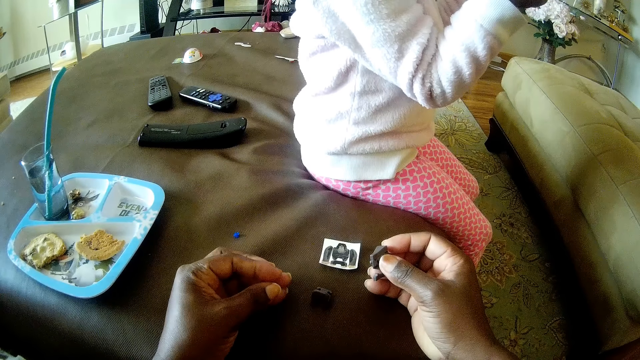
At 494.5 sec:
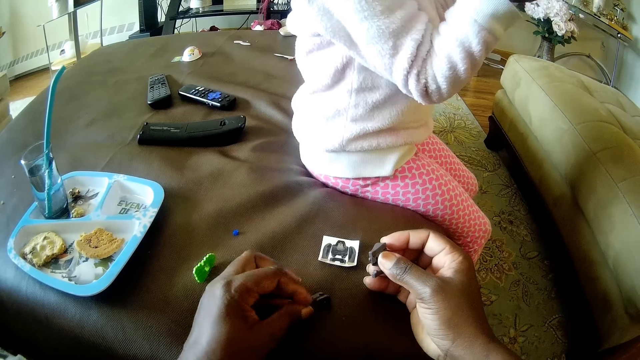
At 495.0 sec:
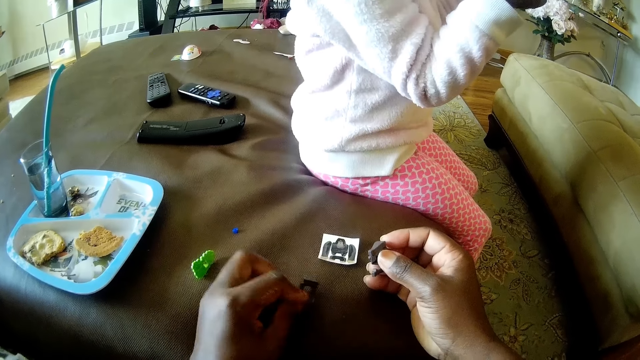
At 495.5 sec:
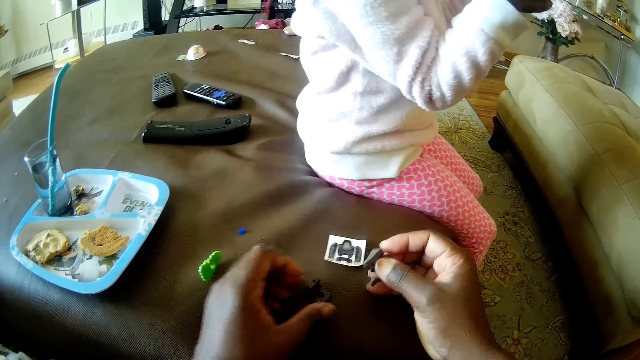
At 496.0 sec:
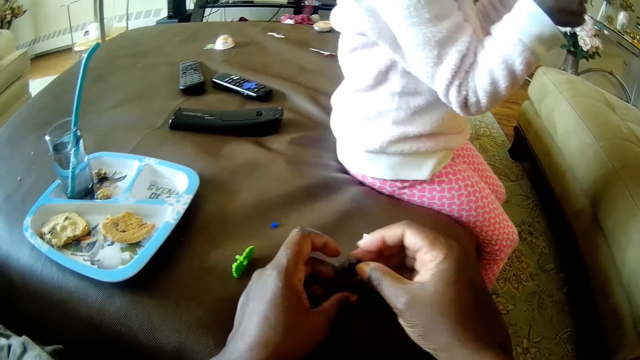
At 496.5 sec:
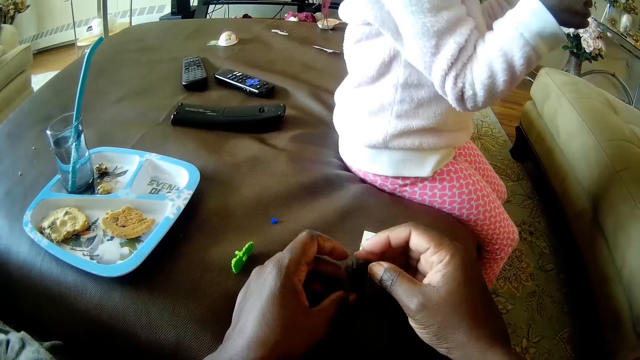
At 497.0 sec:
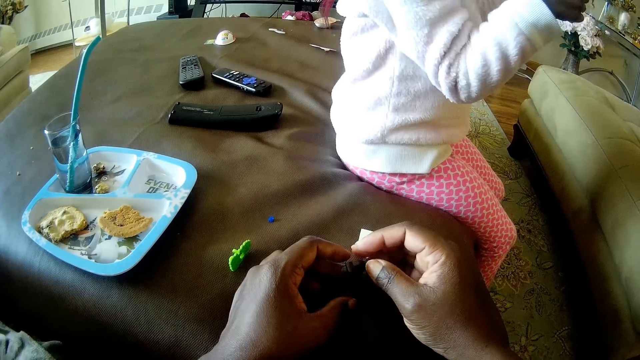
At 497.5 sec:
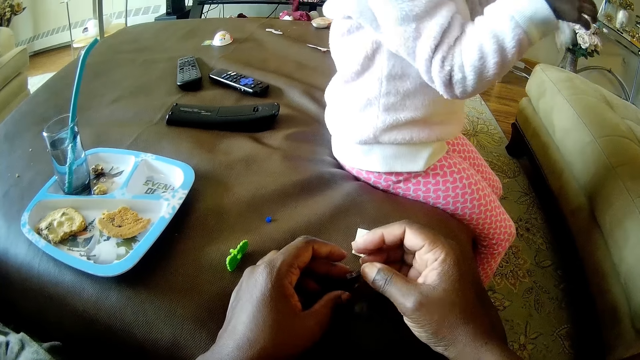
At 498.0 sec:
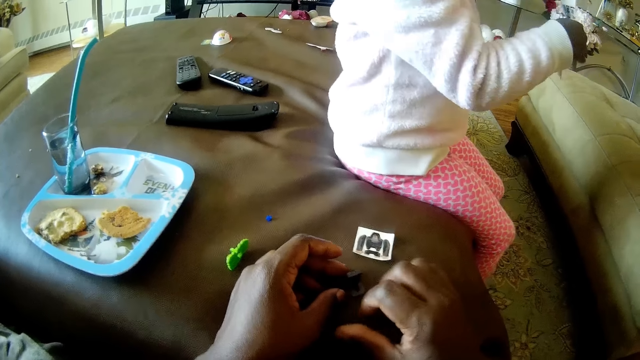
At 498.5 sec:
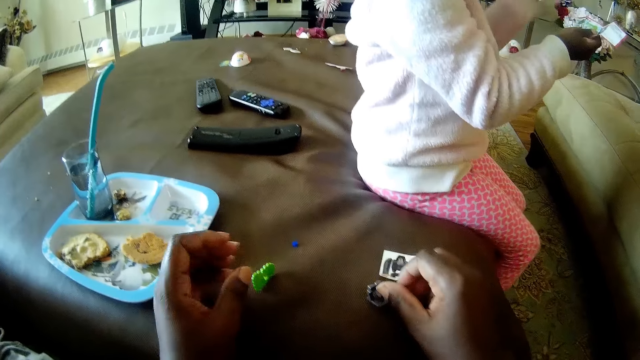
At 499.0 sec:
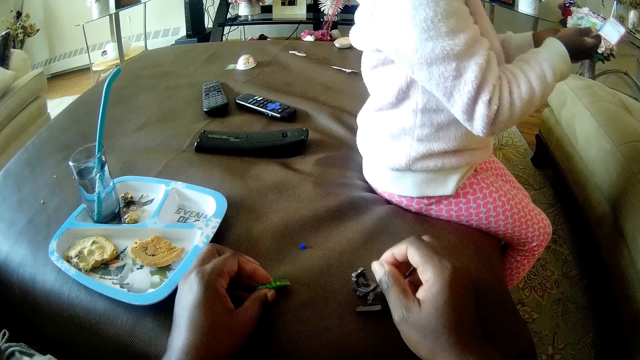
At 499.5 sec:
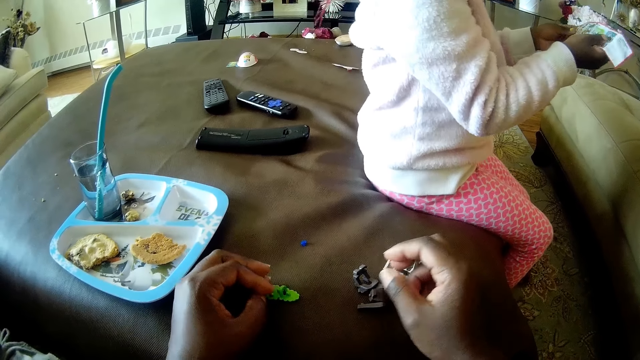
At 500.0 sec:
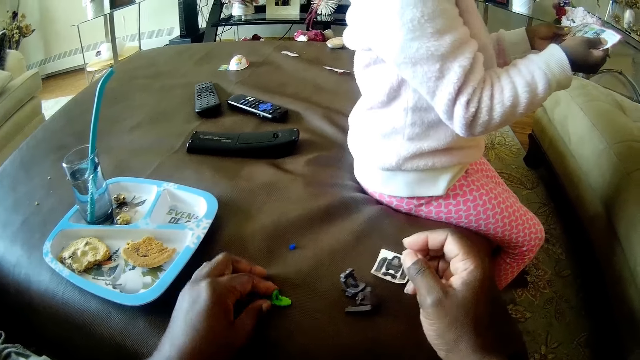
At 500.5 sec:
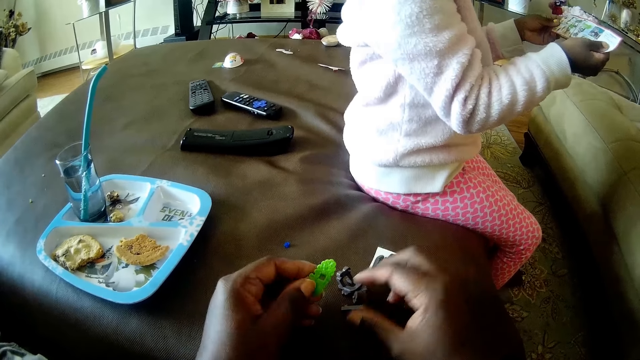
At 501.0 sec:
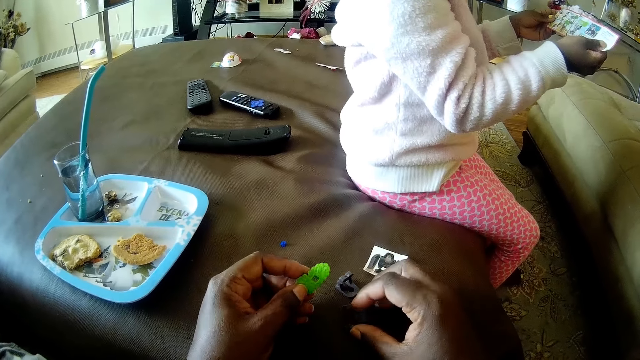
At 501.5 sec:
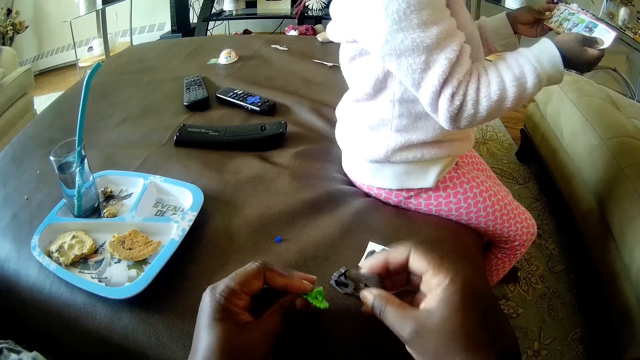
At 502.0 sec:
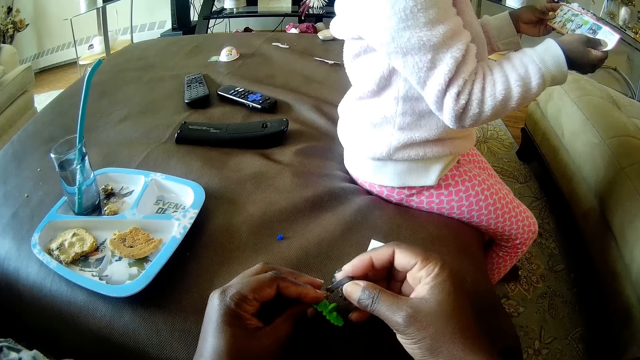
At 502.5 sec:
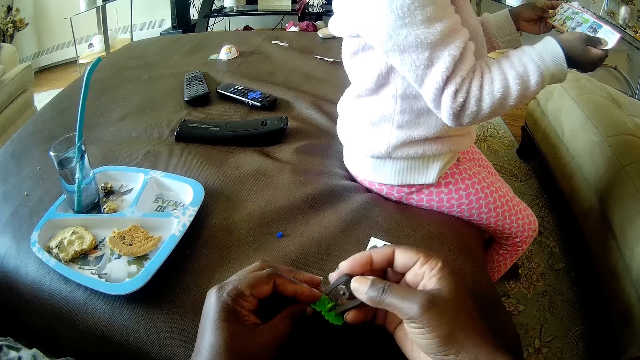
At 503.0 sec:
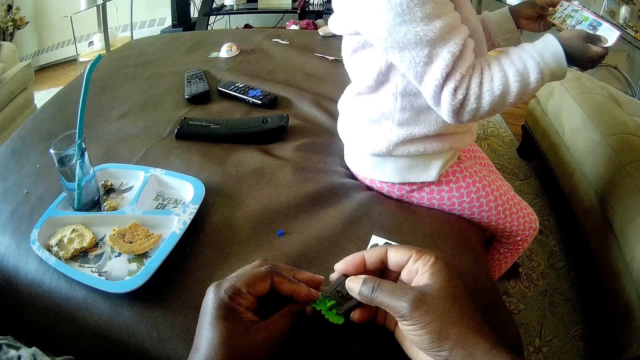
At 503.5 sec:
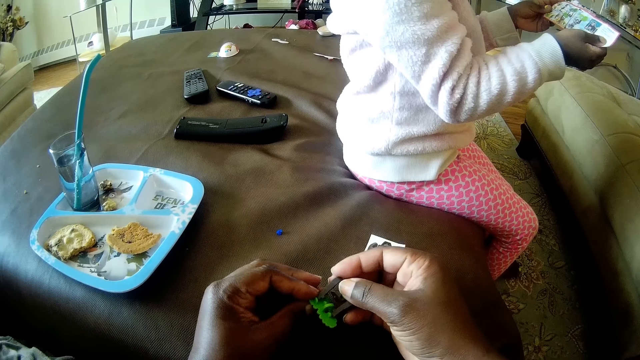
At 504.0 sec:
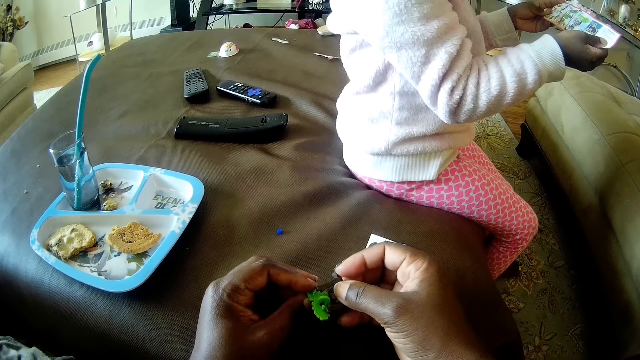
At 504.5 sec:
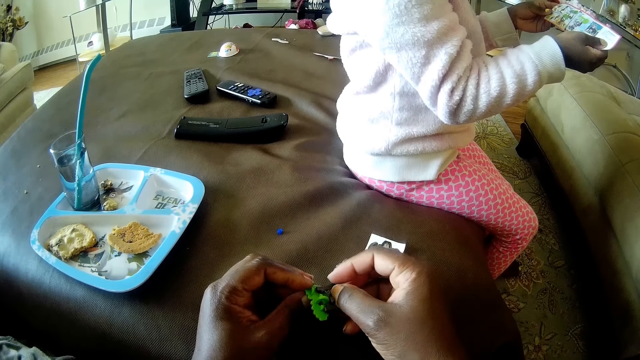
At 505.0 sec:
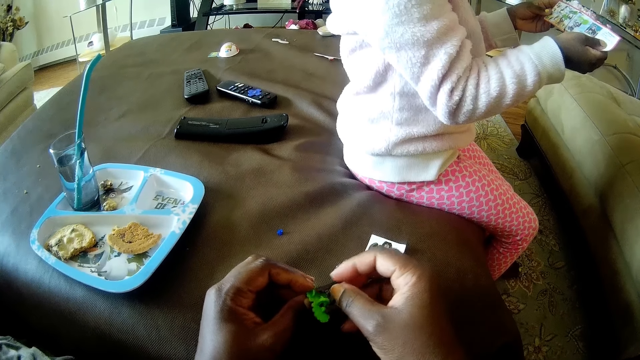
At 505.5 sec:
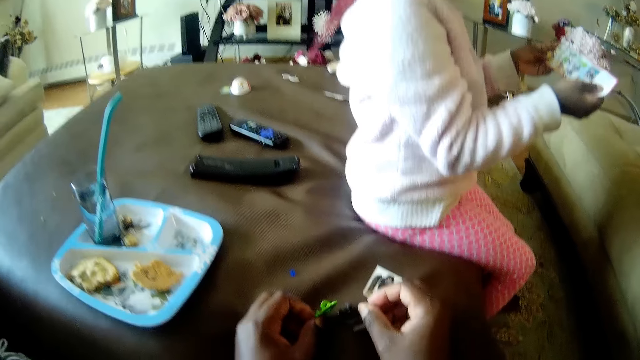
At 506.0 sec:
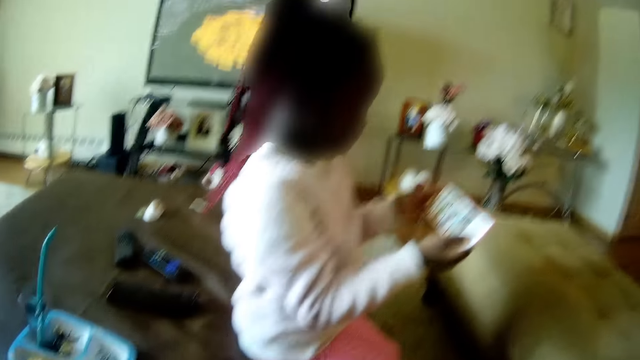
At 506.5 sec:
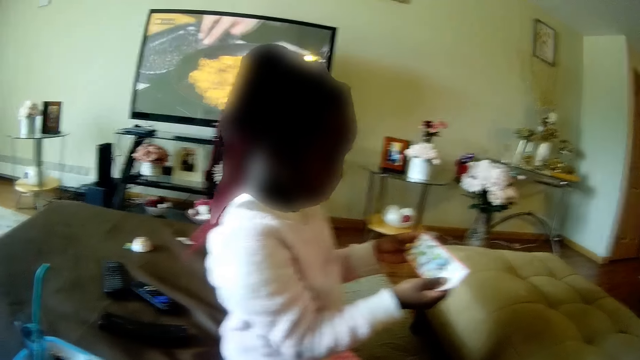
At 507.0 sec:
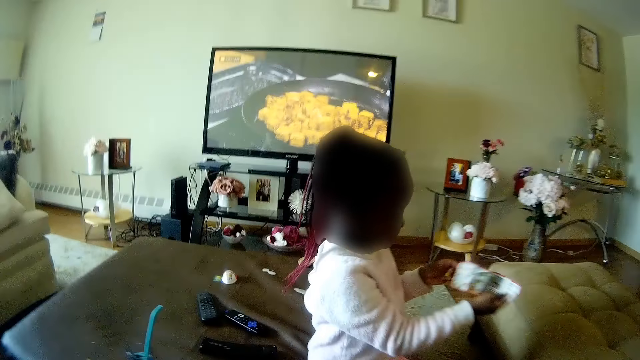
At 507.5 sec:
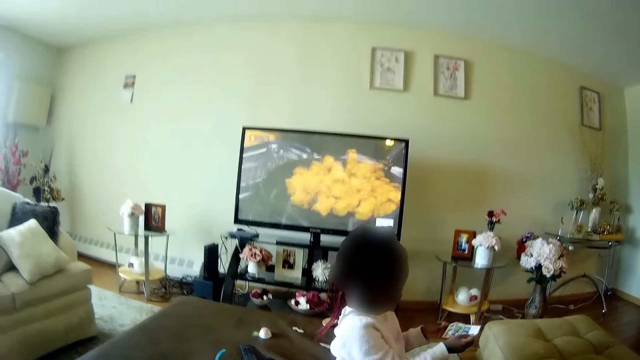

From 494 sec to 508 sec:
The camera wearer fiddles with the toy part on the living room ottoman with her left hand. She fiddles with the toy parts in her hands on the living room ottoman with both hands. She moves the toy parts on the living room ottoman with her right hand. She takes the toy part from the living room ottoman with her left hand. She takes the toy part from the living room ottoman with her right hand. She fiddles with the toy parts in her hands with both hands. She drops the toy part in her right hand on the living room ottoman. She drops the toy part in her left hand on the living room ottoman.

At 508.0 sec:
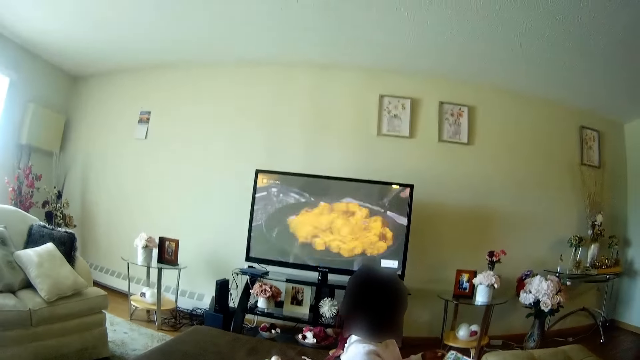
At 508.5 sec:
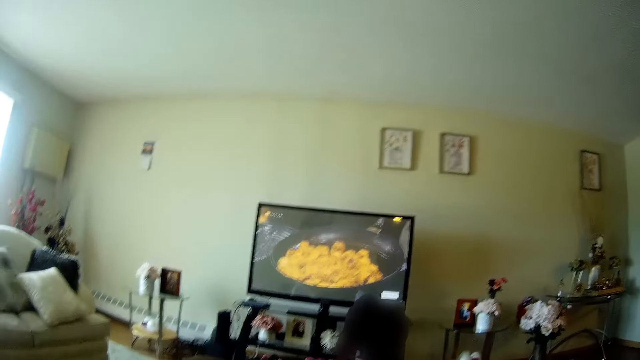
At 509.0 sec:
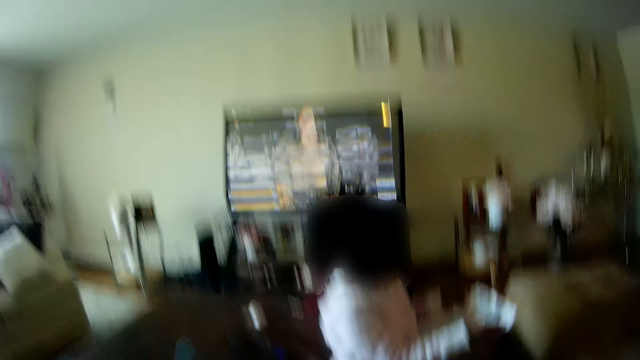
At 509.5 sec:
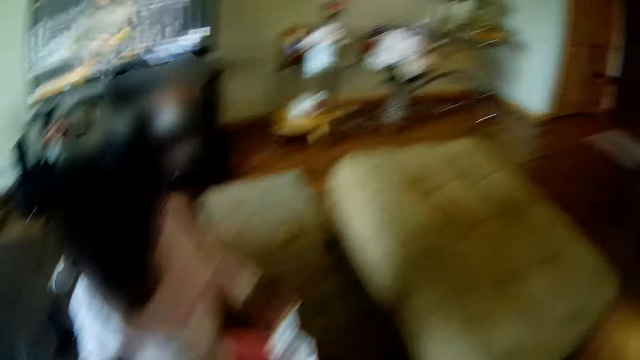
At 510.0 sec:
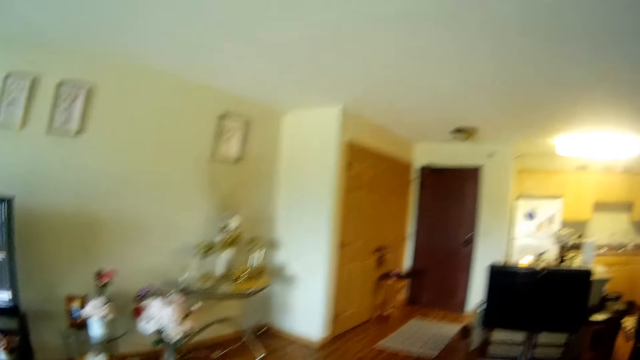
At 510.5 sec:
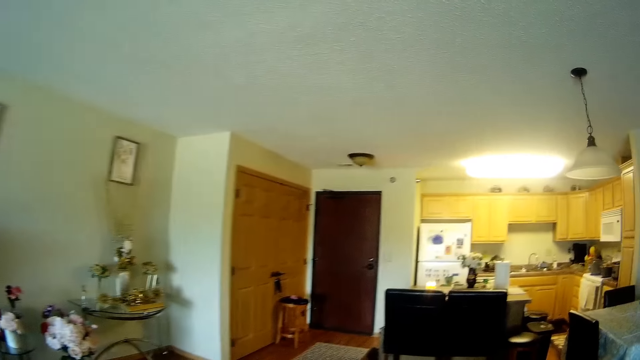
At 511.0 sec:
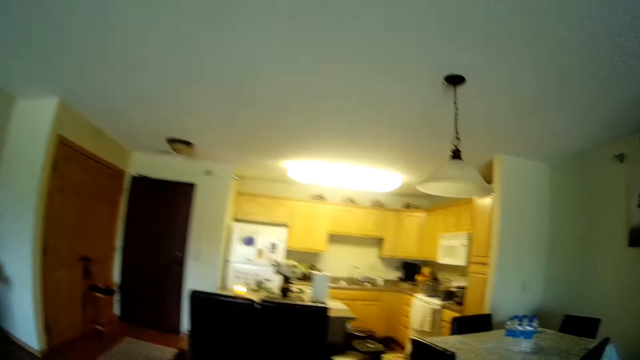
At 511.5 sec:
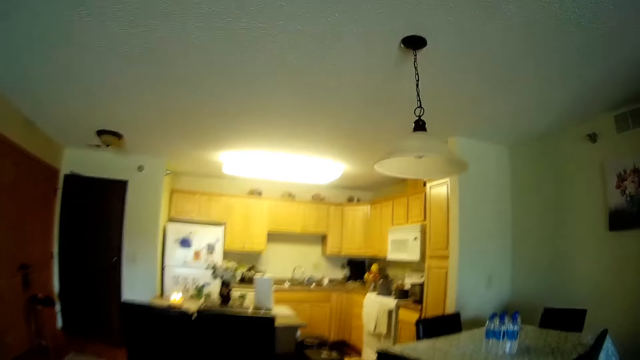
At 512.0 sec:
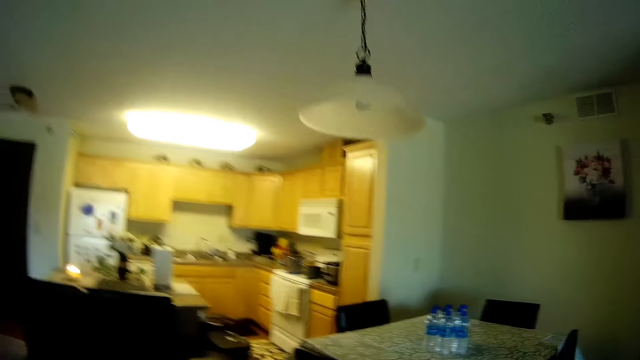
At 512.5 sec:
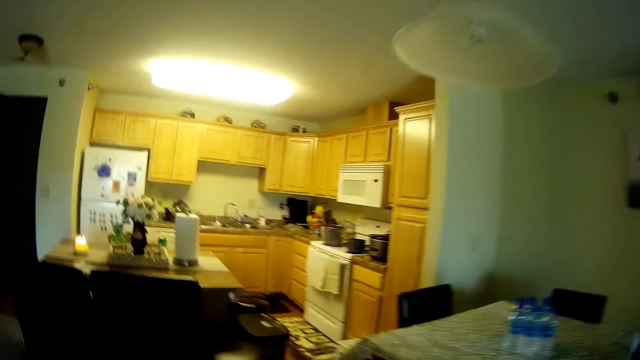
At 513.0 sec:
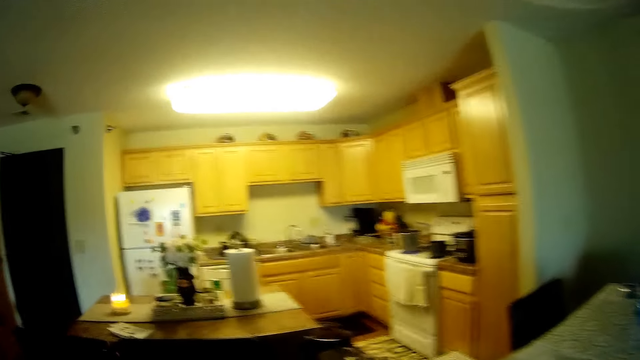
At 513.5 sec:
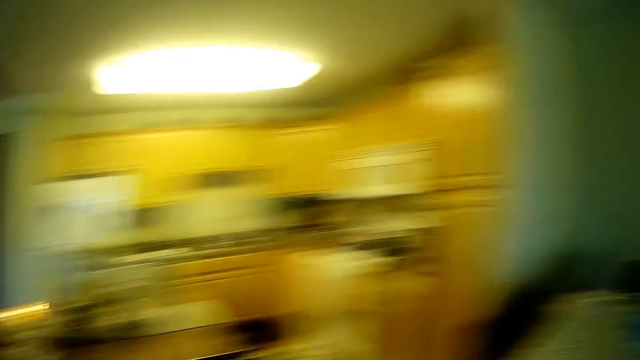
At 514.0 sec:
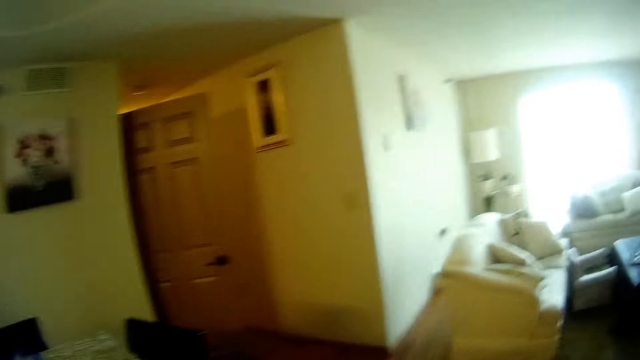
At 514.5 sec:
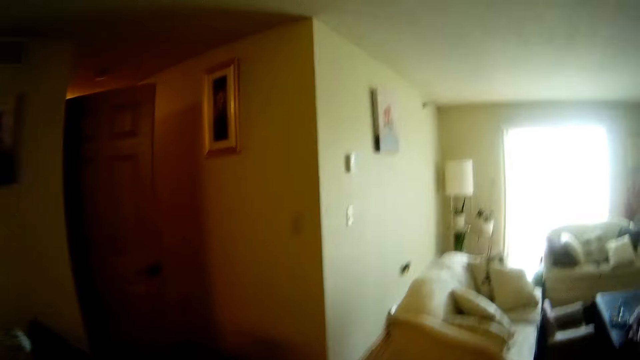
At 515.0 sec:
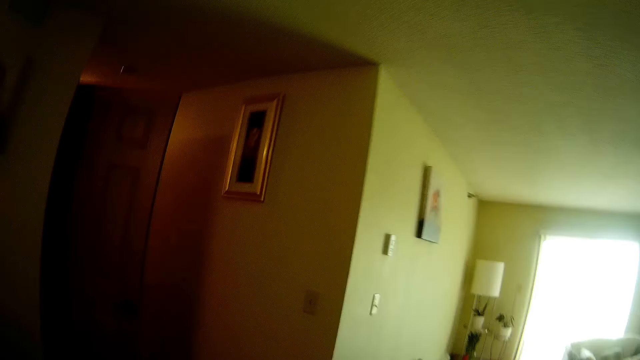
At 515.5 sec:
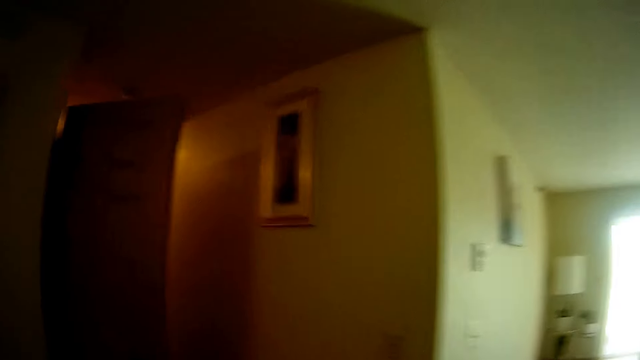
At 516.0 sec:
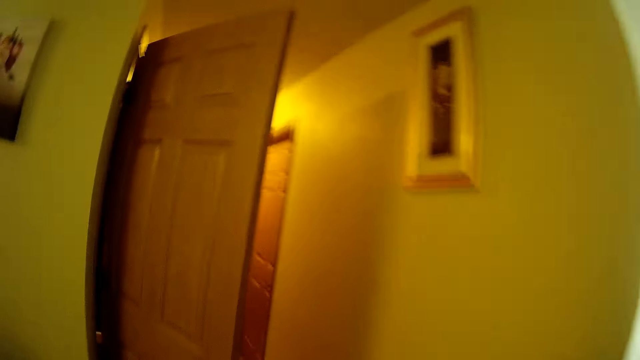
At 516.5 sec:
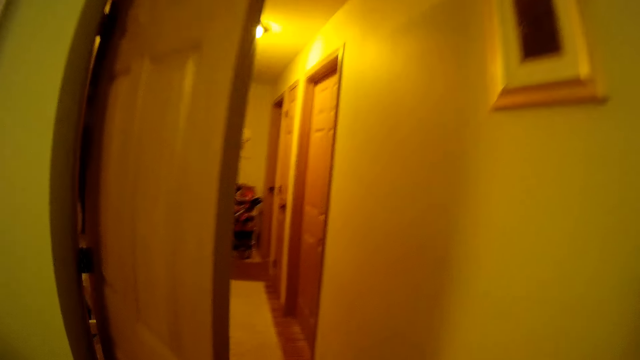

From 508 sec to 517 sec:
The camera wearer walks towards the kitchen. They walk towards the washing machine.
